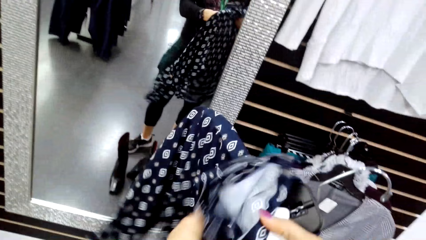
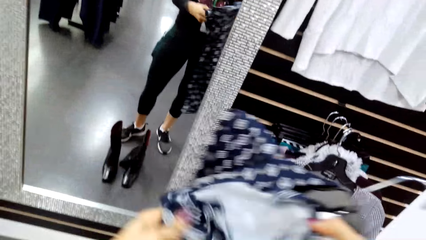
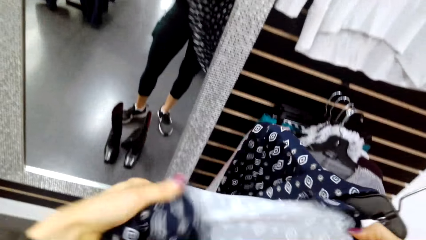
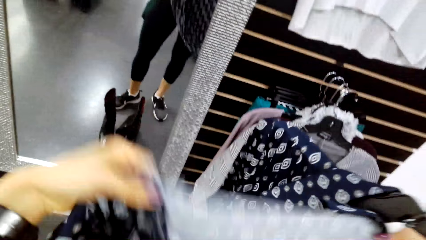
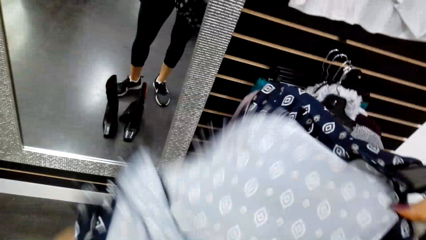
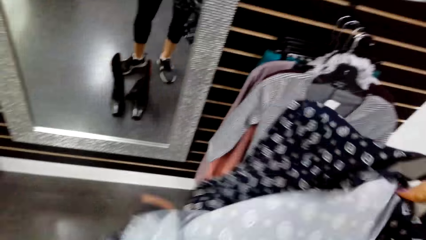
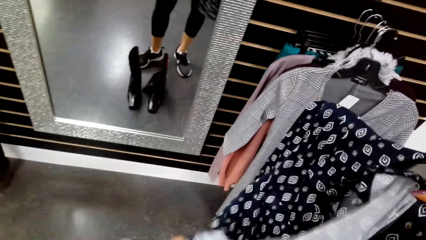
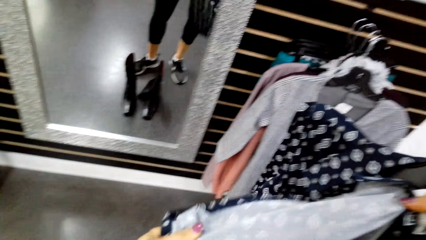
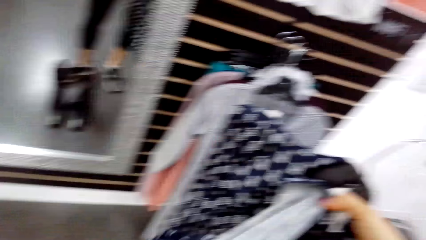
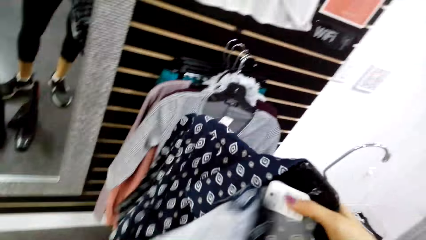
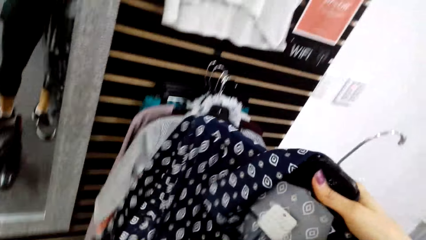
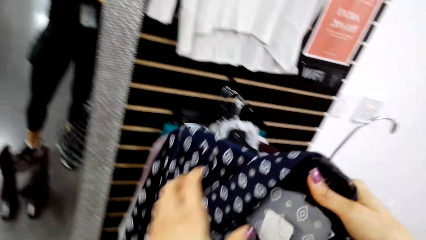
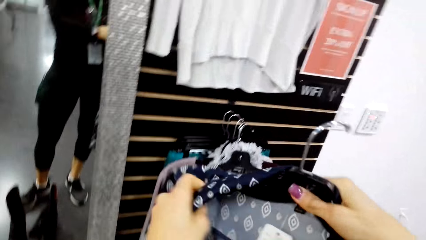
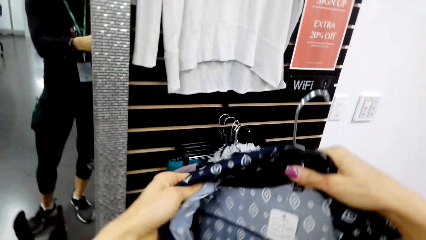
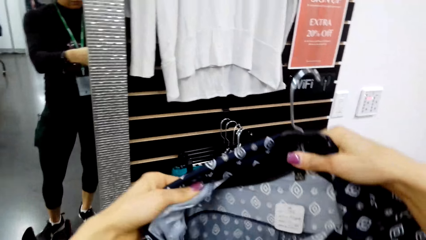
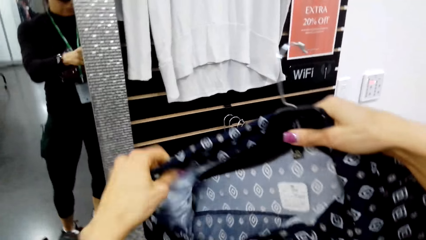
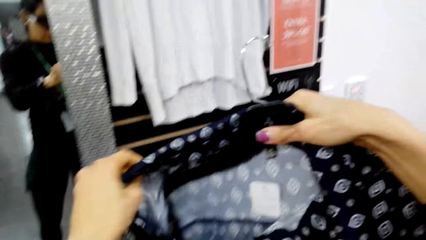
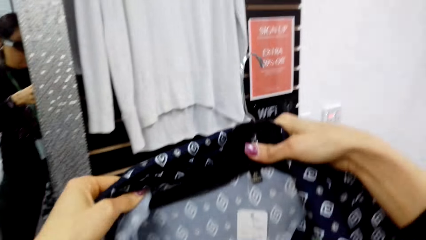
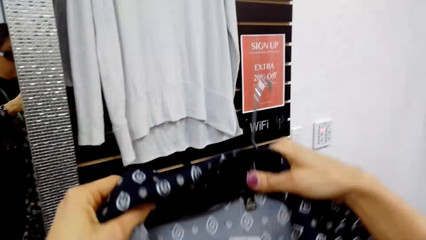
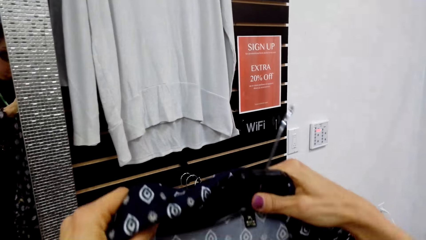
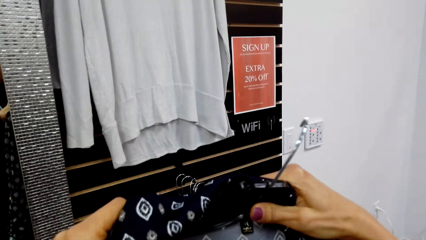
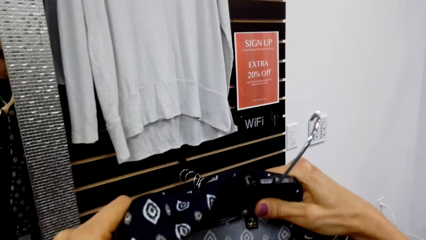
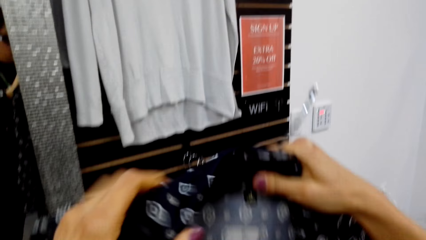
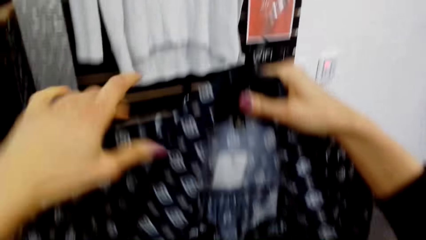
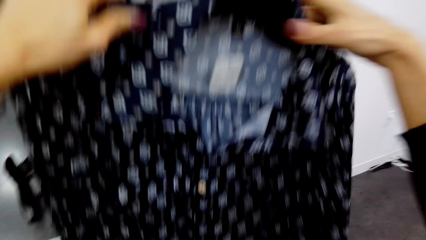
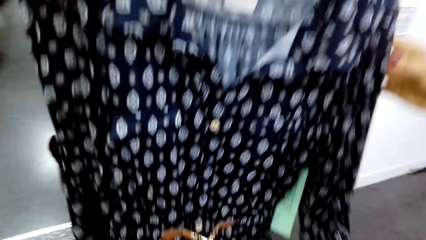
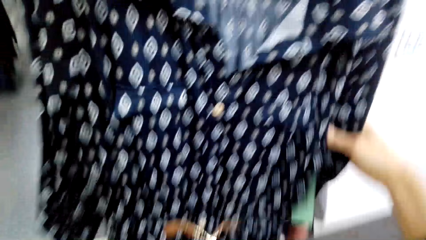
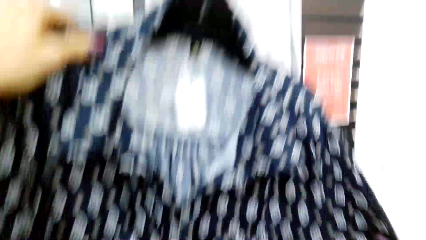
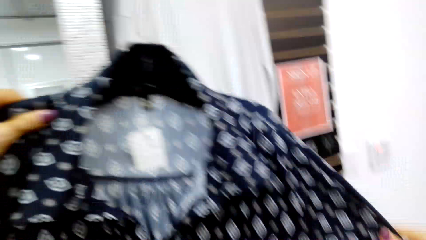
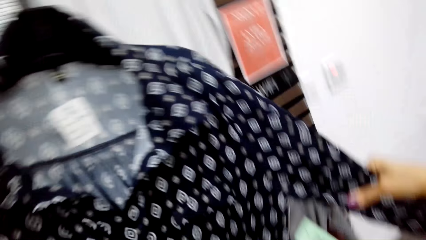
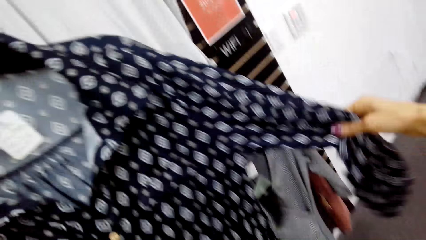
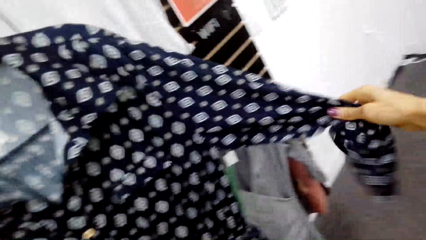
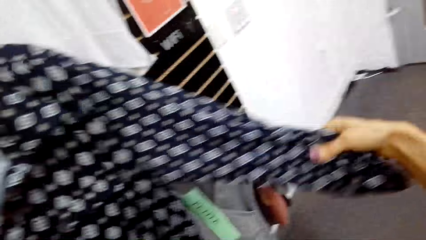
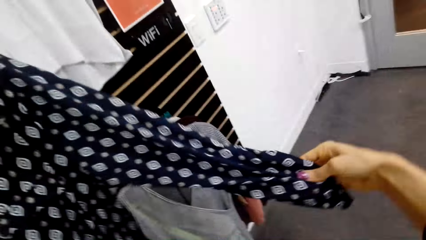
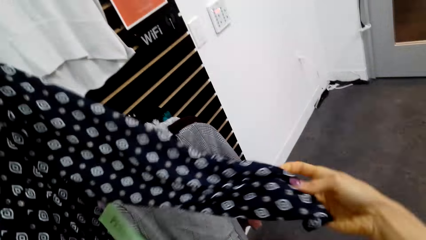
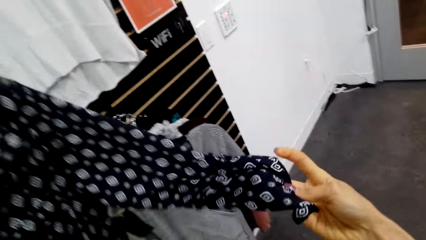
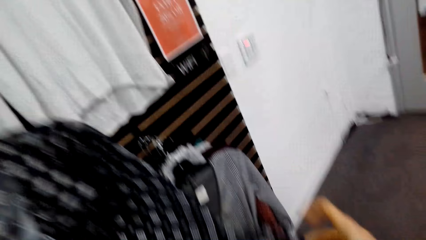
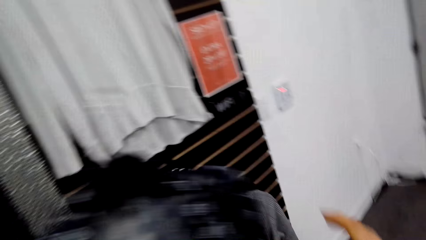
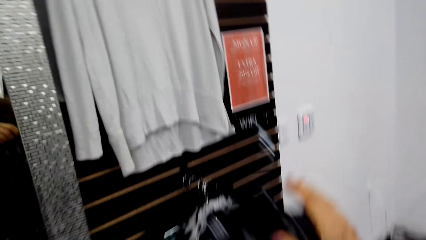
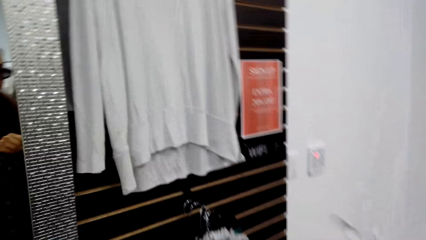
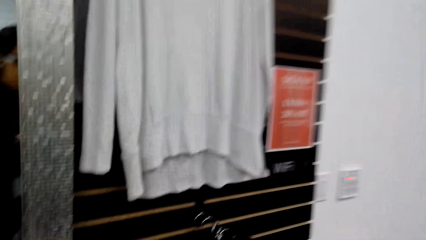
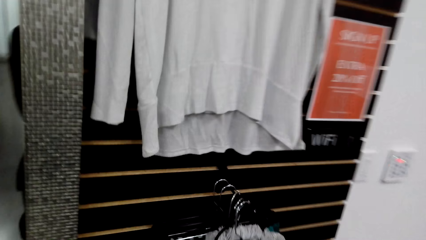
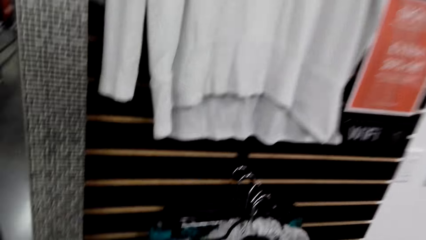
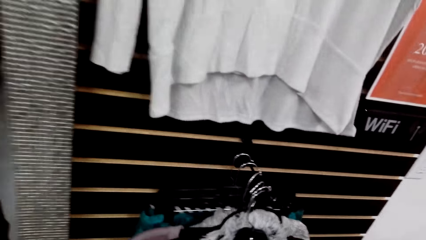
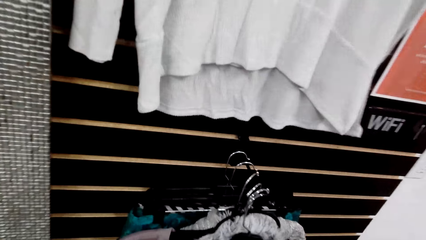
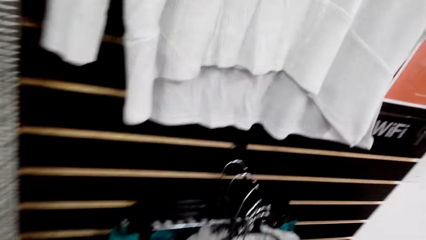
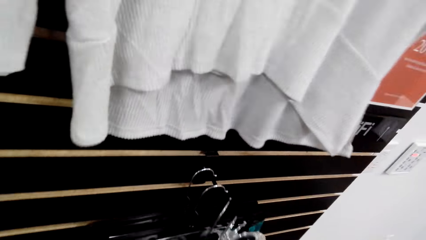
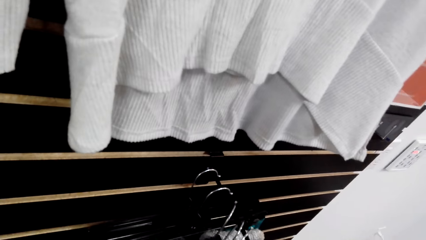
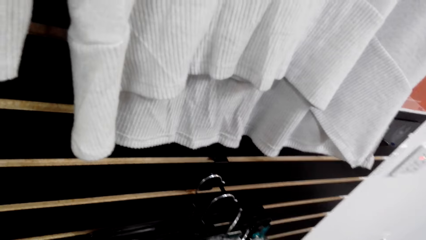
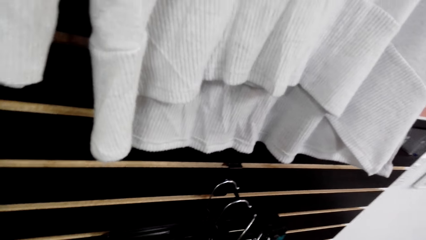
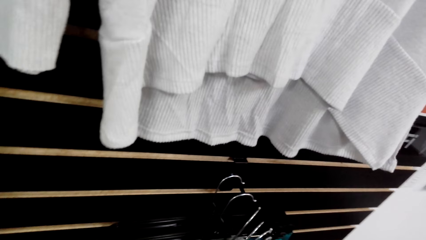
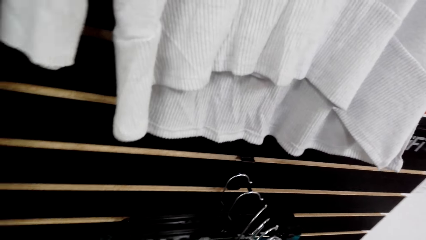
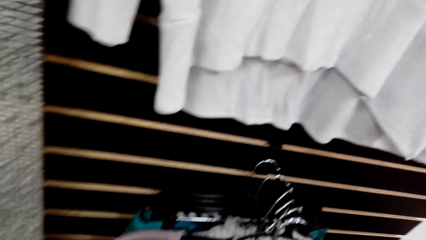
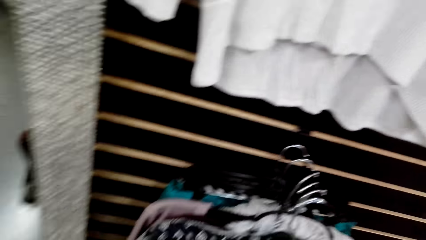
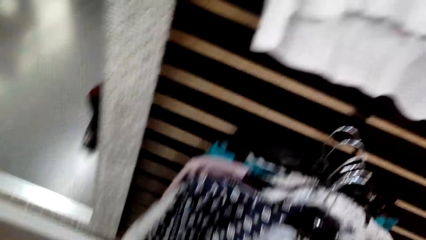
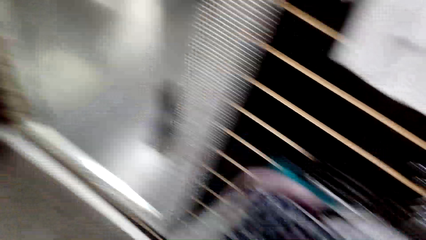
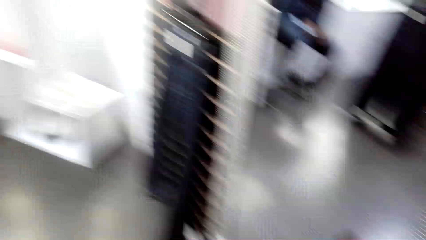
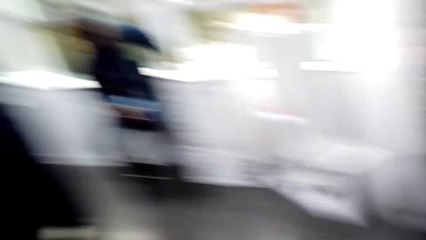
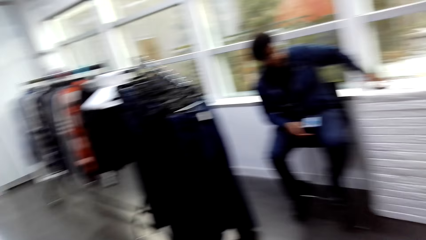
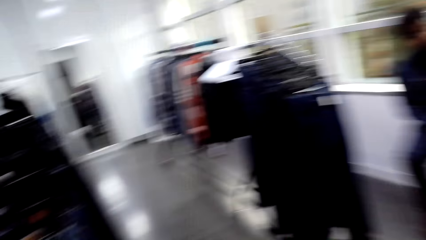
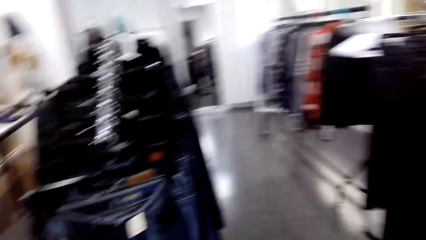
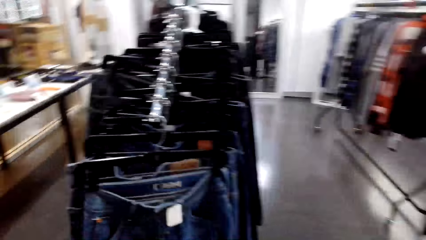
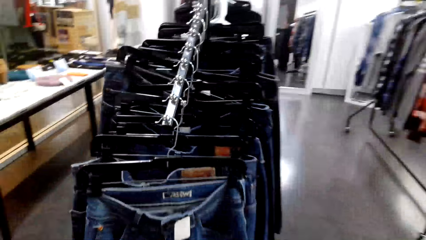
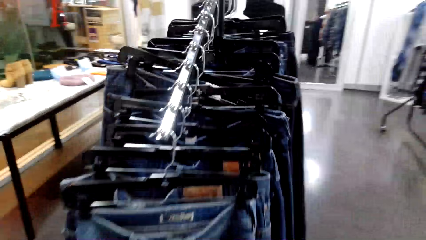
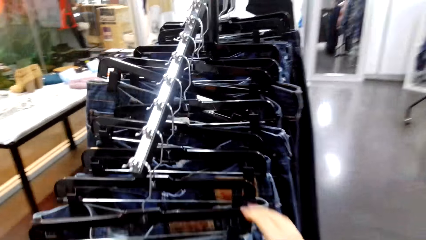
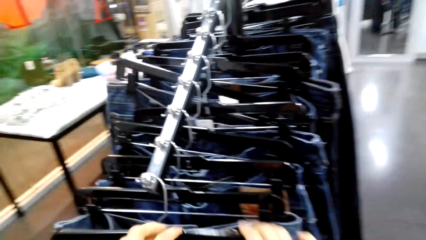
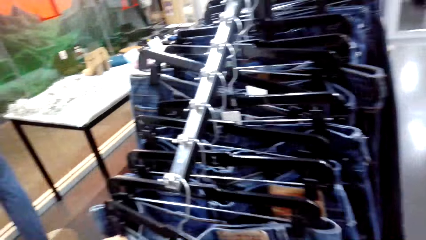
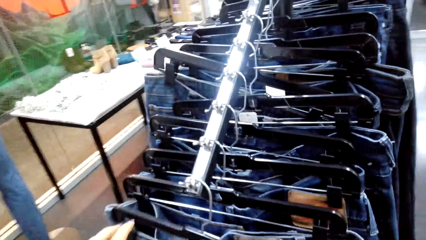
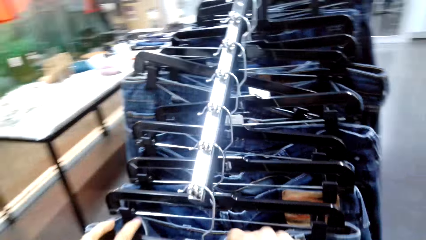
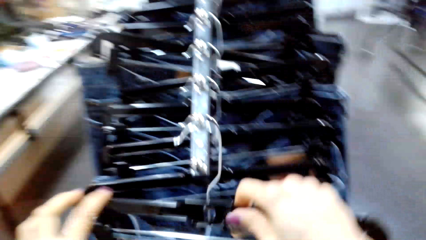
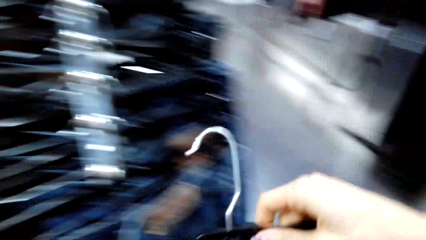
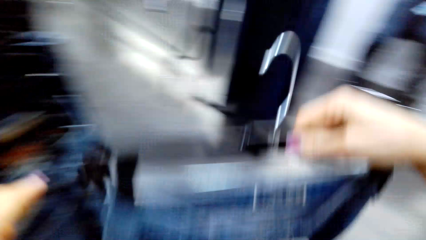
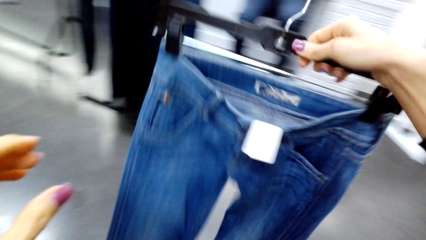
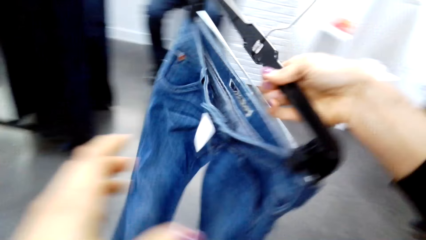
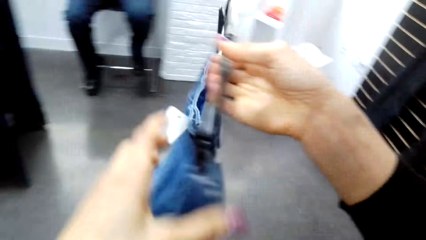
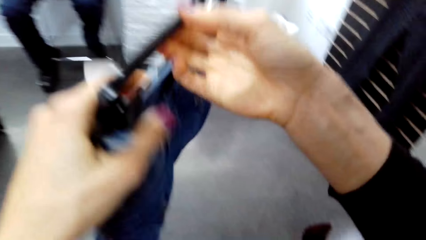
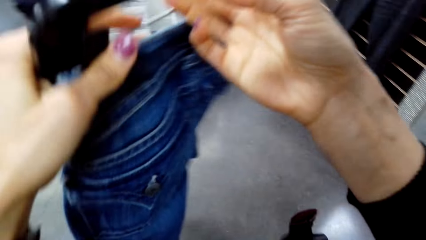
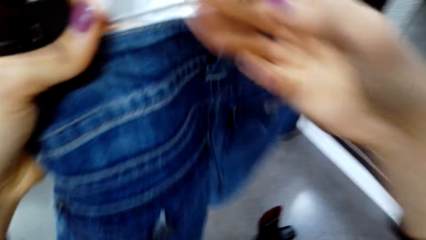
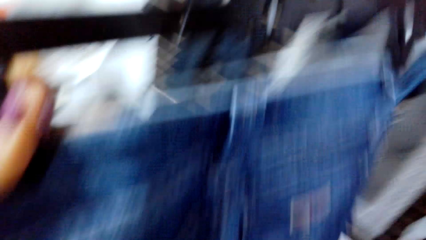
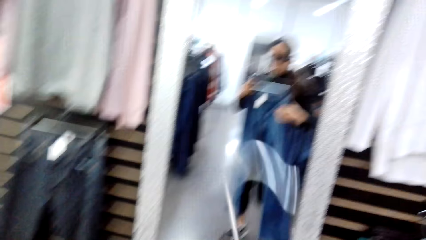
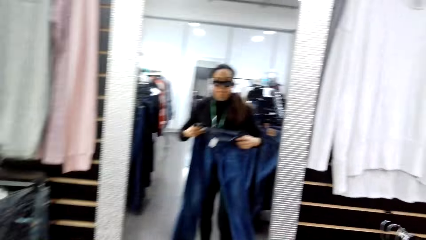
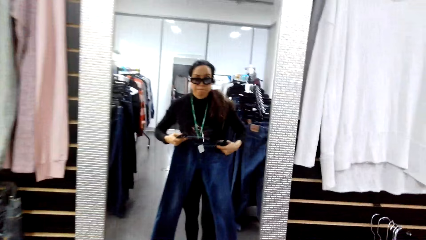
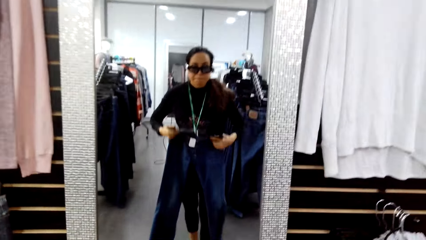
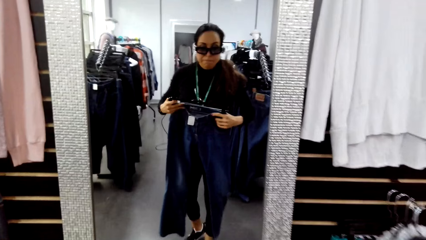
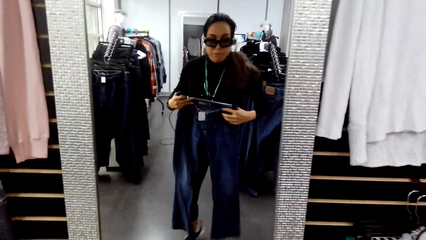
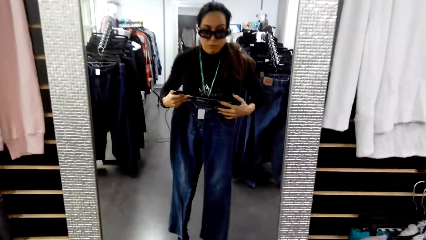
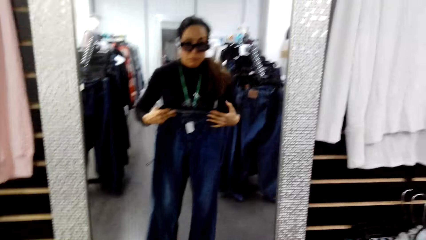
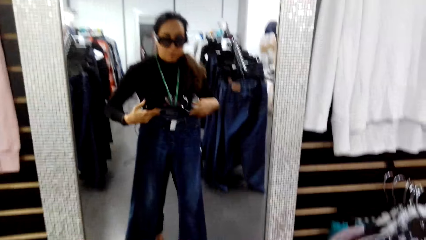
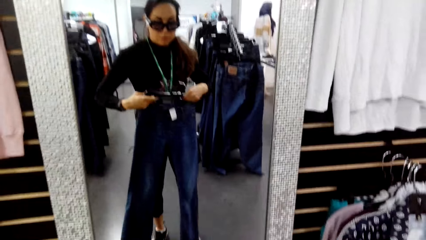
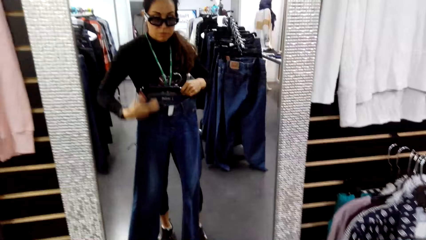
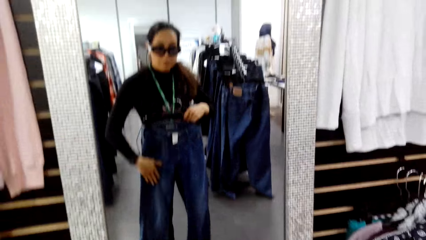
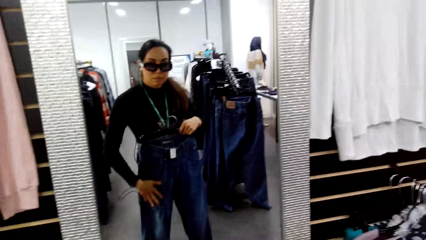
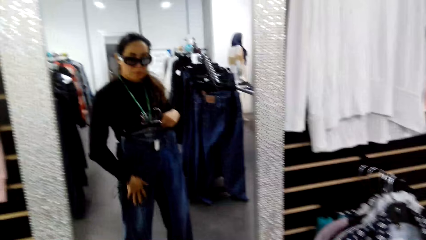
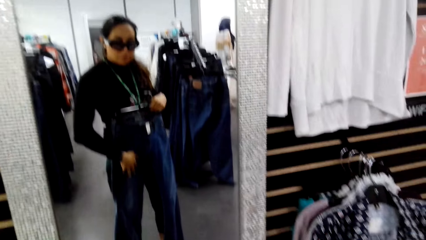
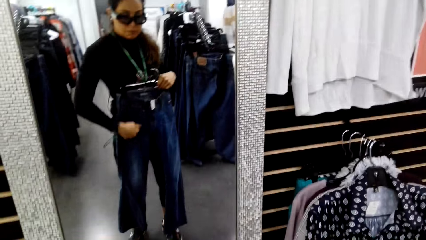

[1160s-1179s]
The camera wearer checks a dress. They hang the cloth on the display rack. They walk in the supermarket. They pick a trouser from the clothes rack. They turn the trouser. They try on the trouser before the mirror. They look at the trouser in front of the mirror.
